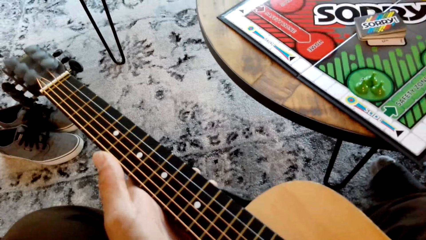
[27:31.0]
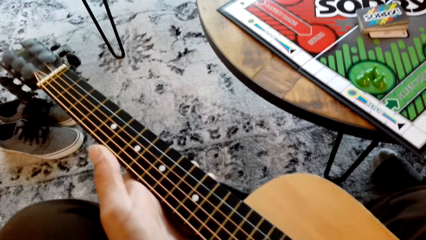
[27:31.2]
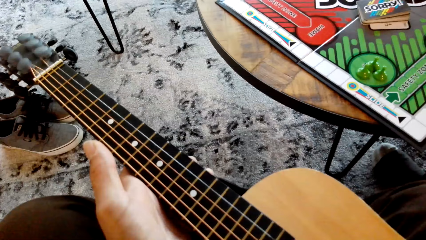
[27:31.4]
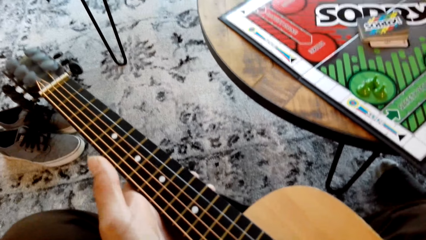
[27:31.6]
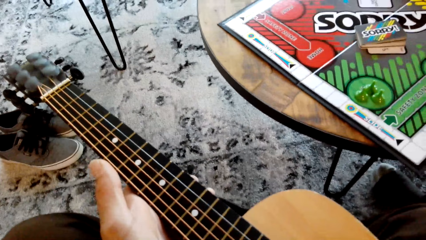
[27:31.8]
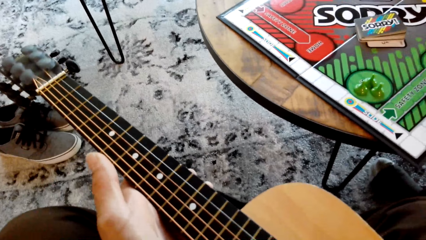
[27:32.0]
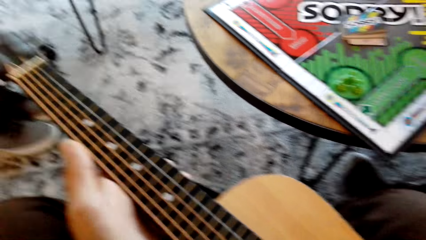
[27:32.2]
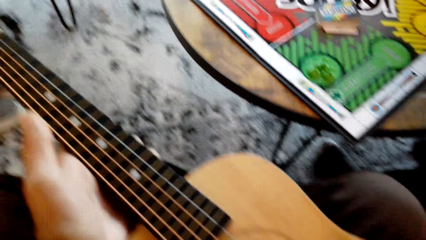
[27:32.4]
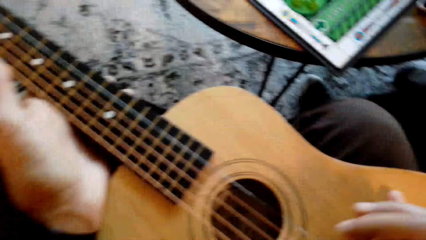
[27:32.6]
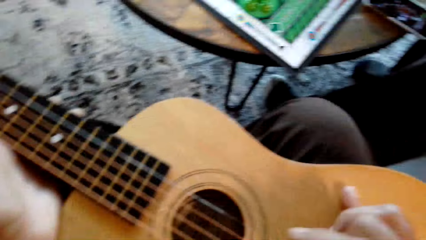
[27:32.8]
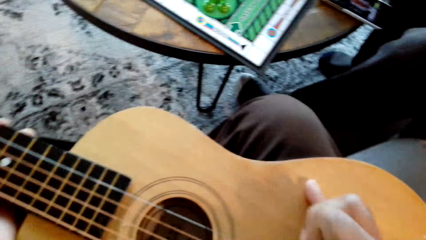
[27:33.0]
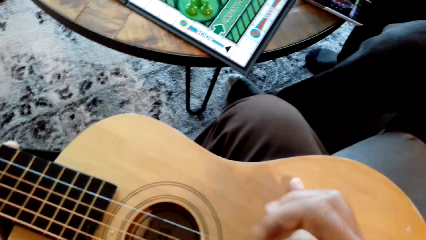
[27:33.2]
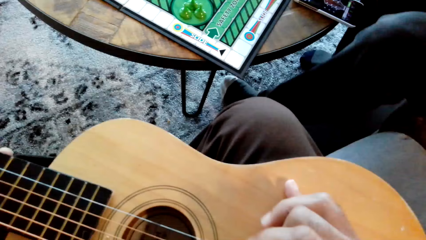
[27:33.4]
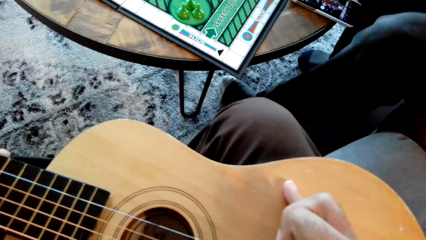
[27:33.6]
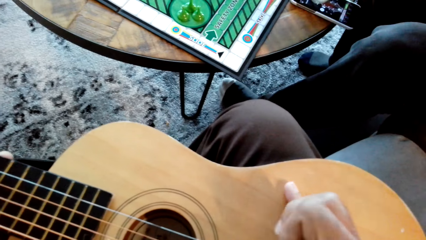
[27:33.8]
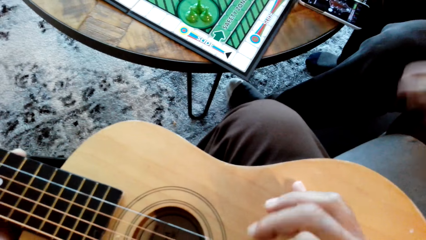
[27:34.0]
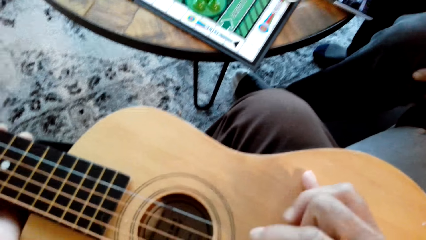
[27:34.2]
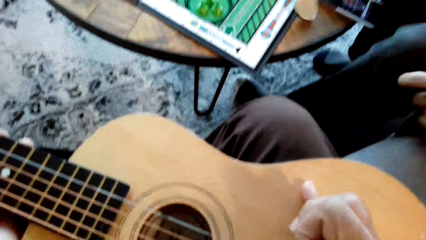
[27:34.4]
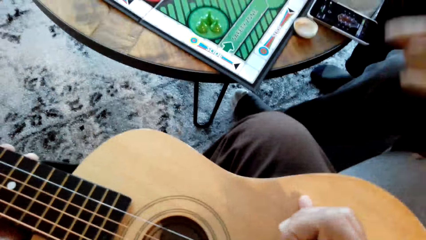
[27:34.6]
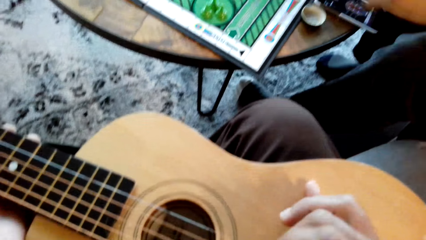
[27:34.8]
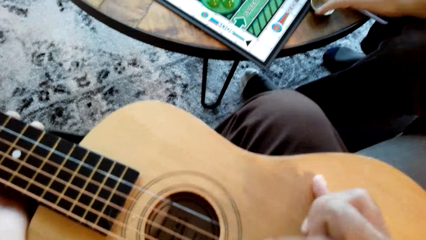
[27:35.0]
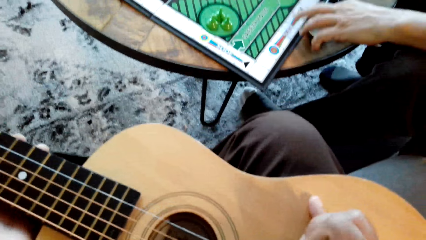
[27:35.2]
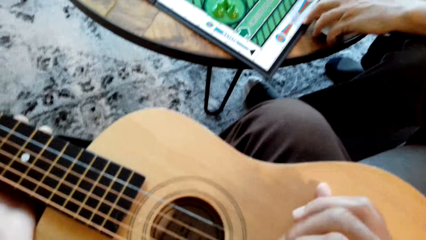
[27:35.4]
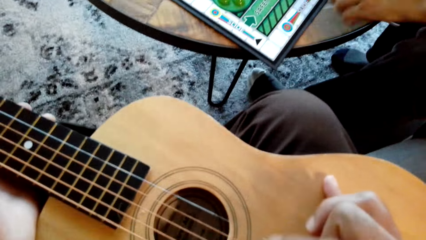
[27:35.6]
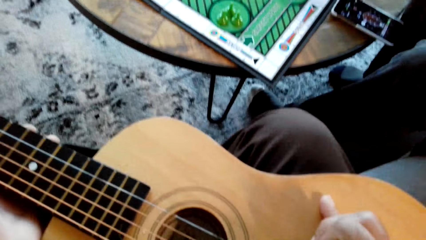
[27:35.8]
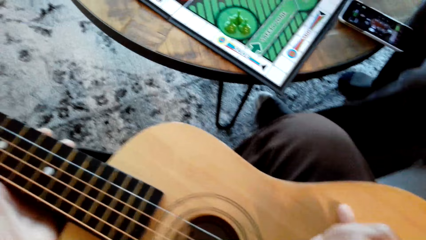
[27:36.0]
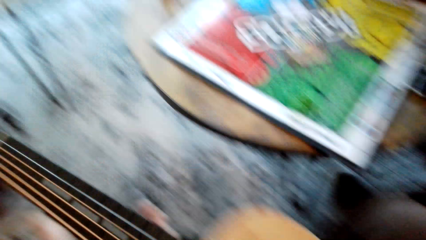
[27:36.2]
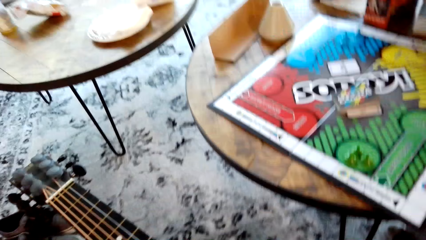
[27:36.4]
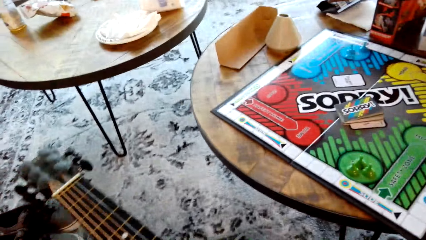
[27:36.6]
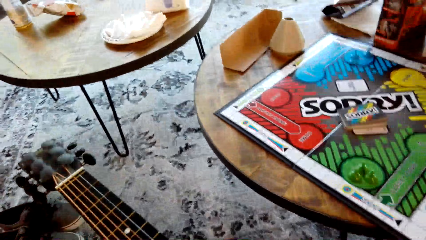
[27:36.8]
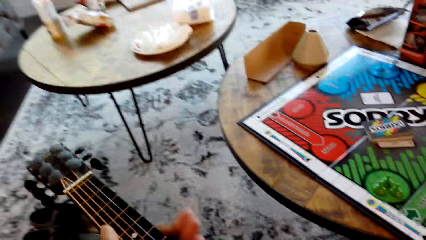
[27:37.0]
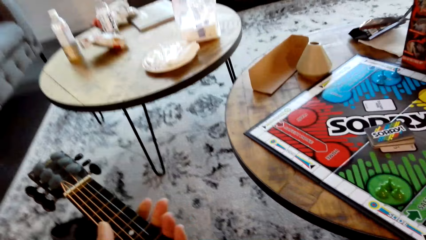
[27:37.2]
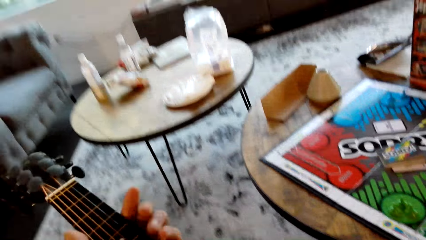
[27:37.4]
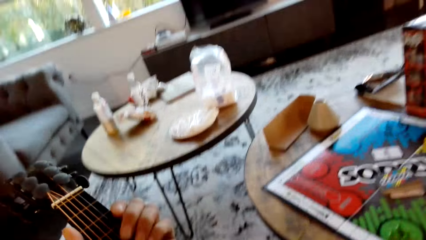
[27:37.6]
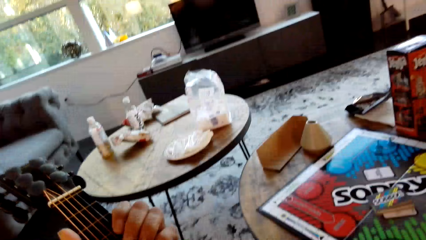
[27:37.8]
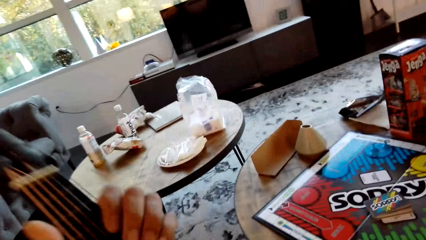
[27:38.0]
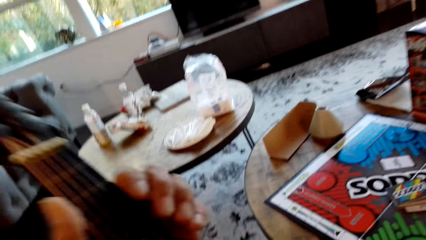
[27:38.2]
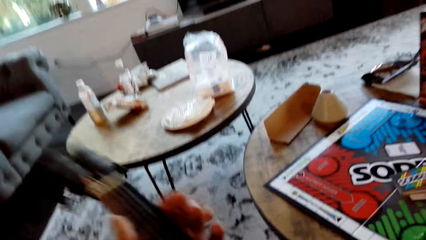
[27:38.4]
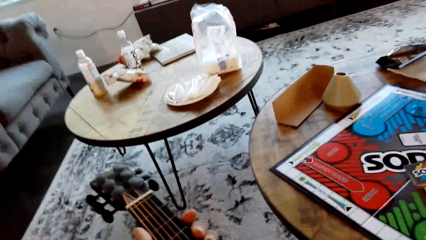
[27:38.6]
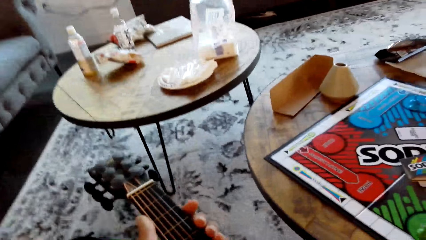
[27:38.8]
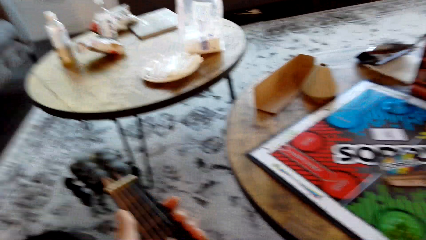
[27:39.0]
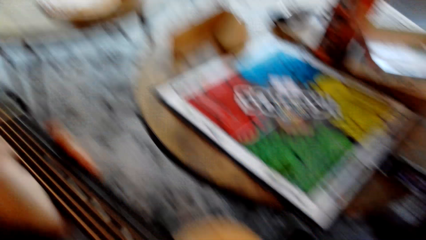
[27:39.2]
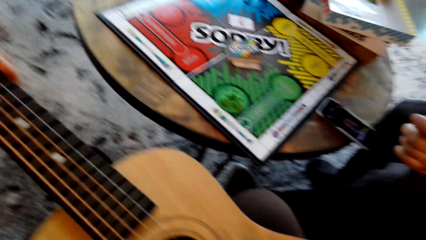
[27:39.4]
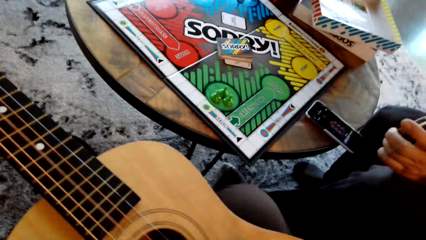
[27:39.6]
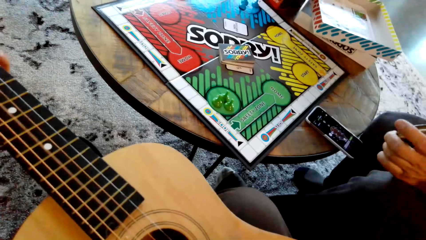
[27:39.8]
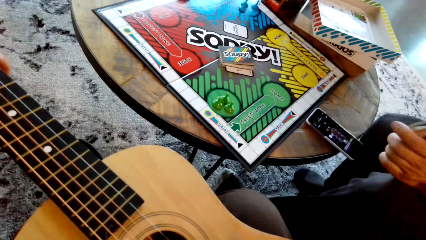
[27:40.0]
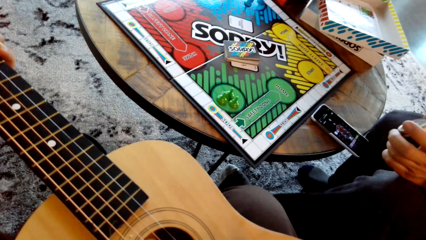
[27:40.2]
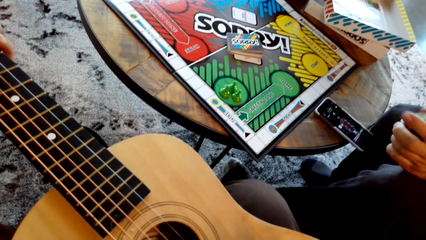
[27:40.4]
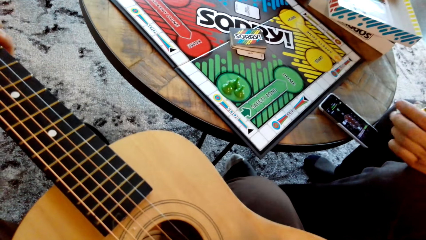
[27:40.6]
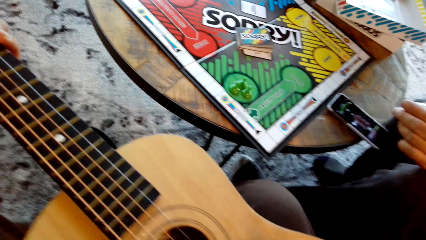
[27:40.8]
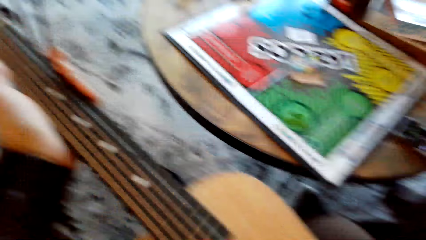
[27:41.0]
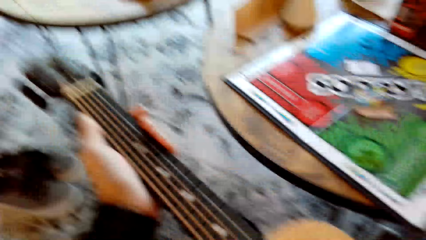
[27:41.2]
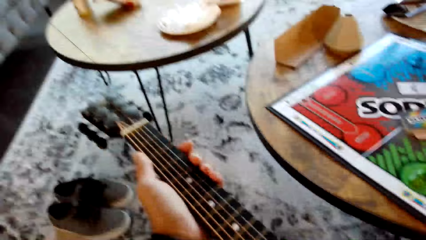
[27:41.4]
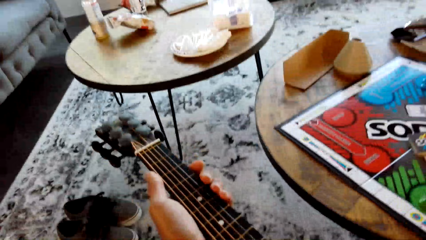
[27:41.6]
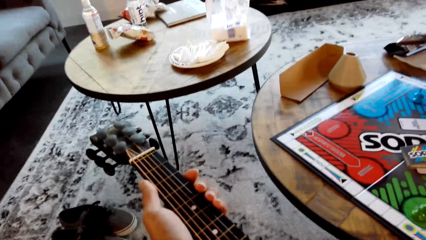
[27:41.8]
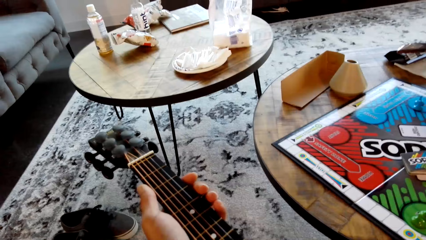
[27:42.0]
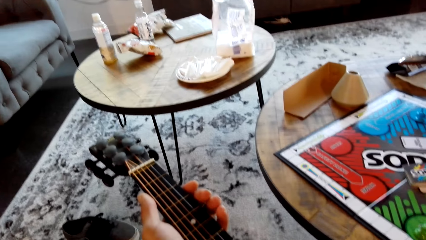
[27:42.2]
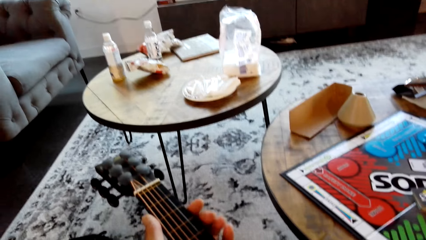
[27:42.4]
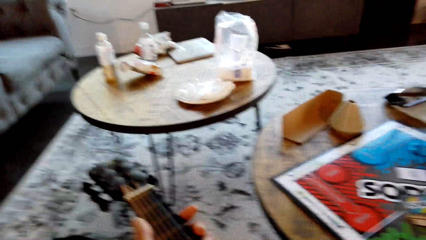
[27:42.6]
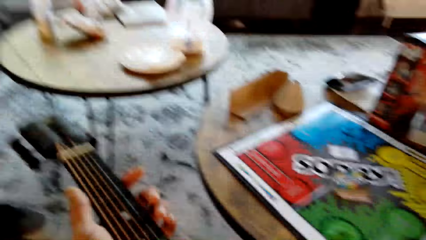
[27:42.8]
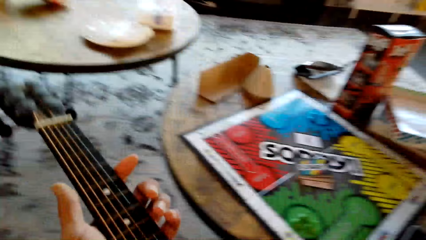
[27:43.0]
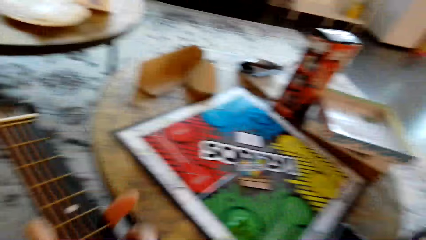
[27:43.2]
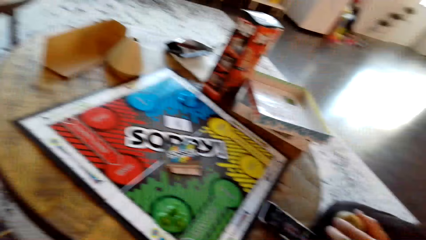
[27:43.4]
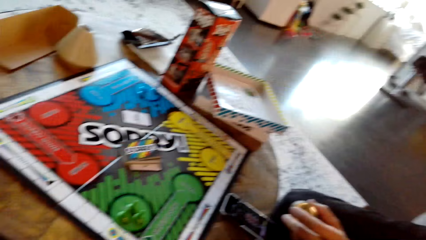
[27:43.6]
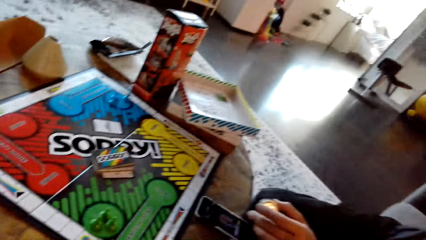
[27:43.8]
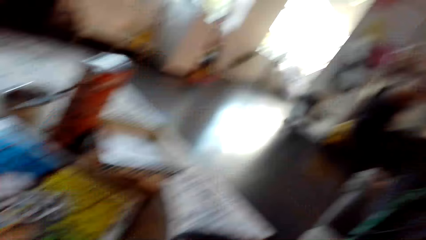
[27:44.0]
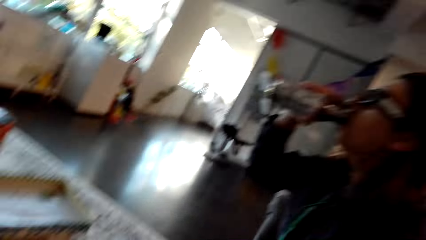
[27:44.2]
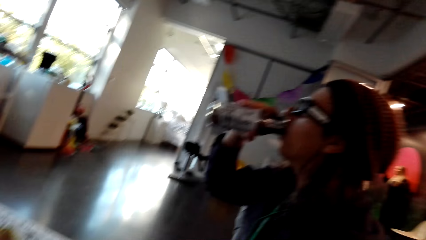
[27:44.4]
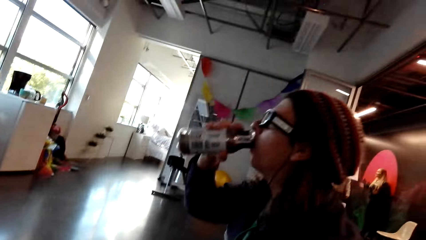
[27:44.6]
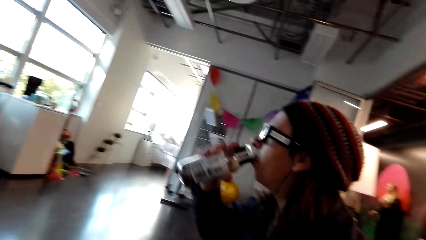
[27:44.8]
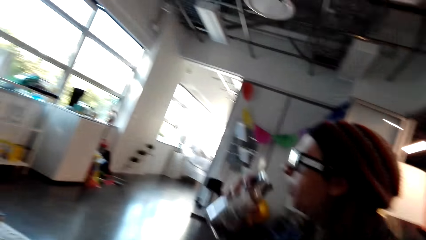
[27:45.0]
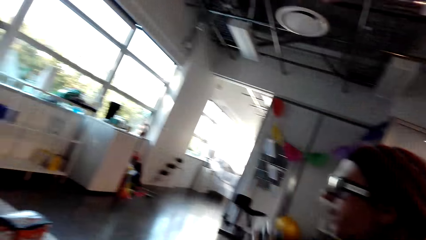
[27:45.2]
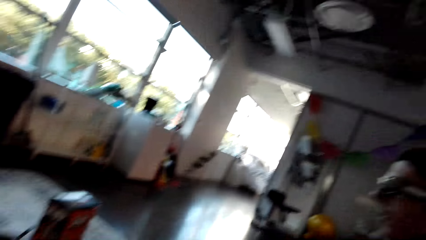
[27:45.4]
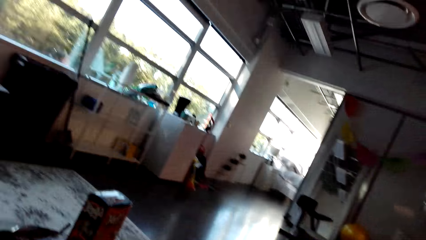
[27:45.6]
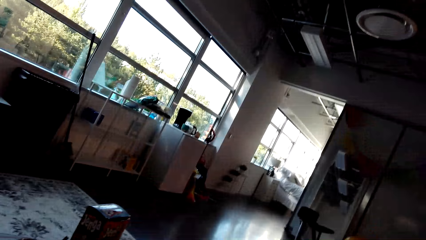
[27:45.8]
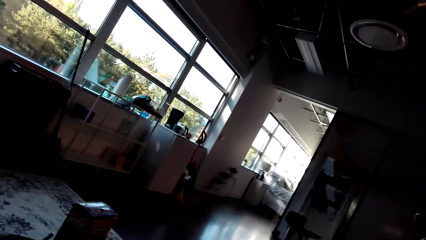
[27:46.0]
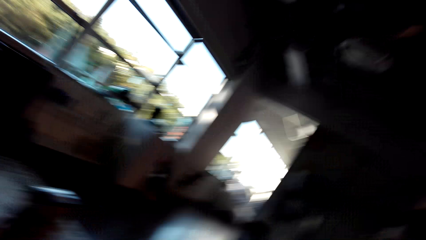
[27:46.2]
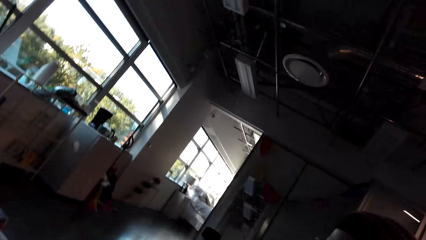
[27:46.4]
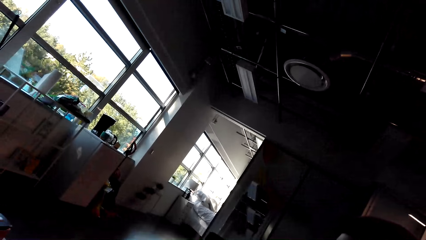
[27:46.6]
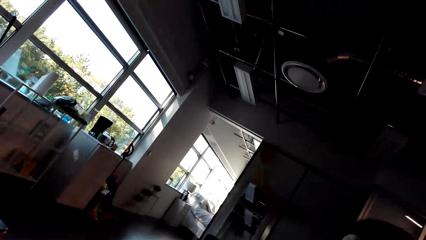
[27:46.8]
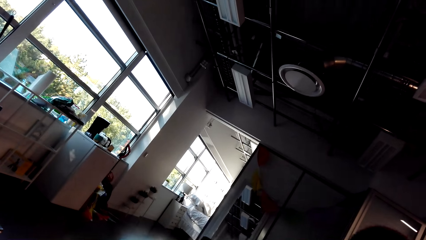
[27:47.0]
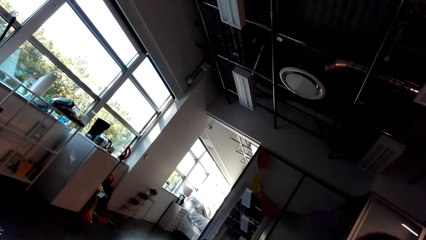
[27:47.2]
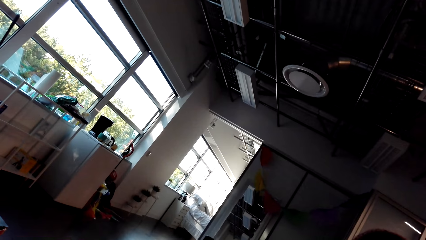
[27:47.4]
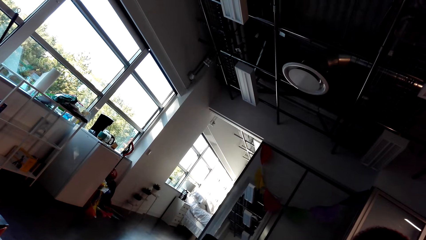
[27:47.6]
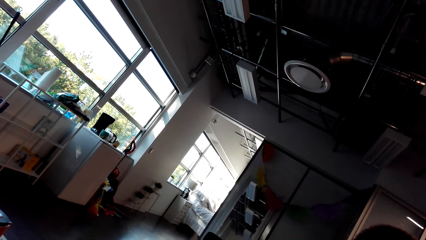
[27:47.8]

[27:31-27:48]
The camera wearer drinks something from the bottle. A man drinks a beverage.
